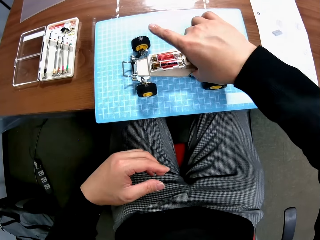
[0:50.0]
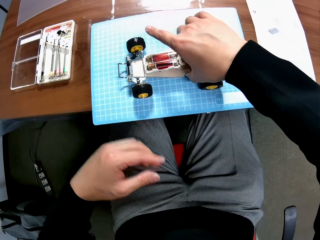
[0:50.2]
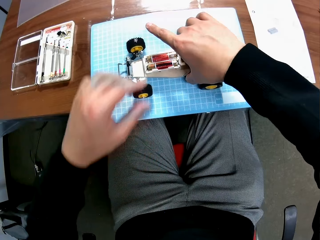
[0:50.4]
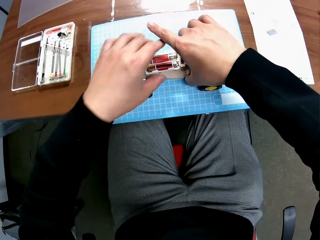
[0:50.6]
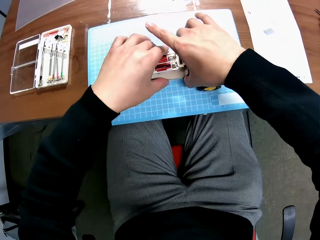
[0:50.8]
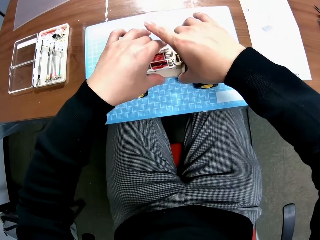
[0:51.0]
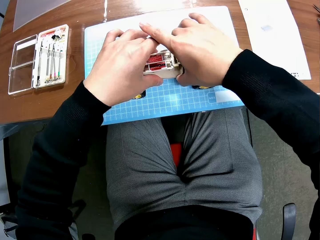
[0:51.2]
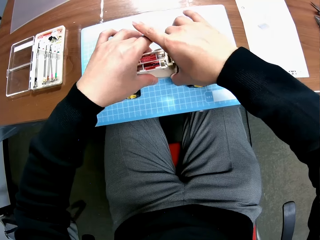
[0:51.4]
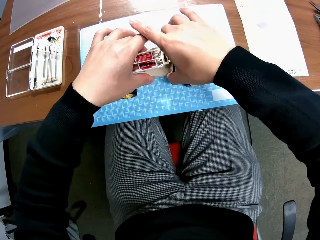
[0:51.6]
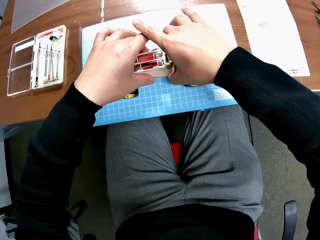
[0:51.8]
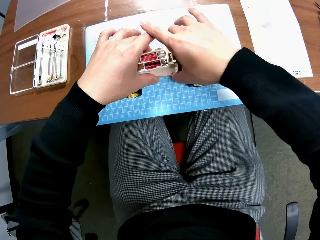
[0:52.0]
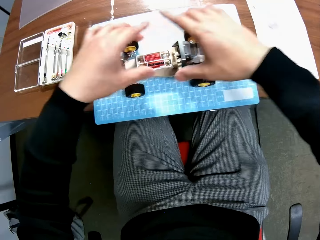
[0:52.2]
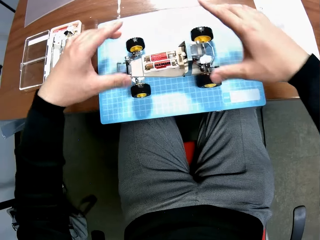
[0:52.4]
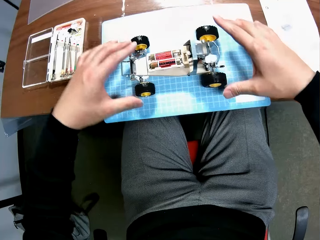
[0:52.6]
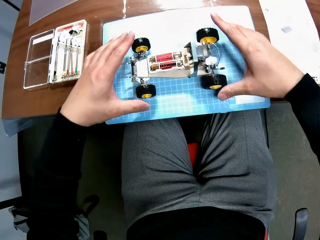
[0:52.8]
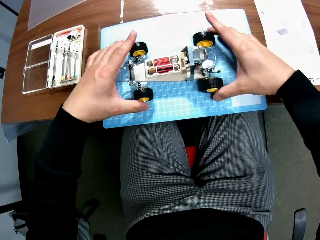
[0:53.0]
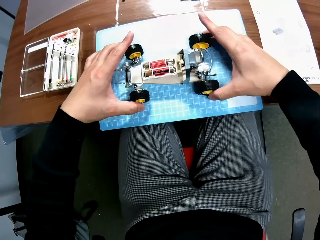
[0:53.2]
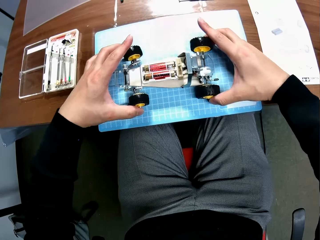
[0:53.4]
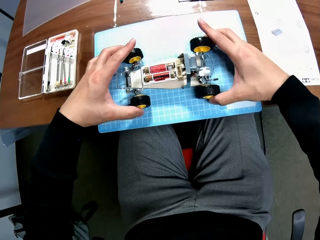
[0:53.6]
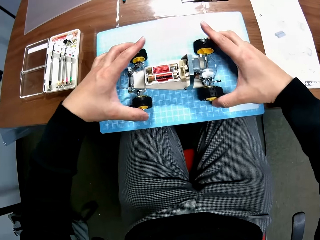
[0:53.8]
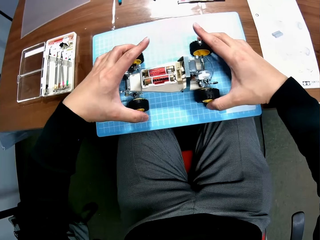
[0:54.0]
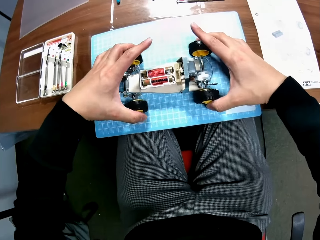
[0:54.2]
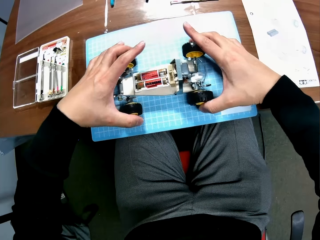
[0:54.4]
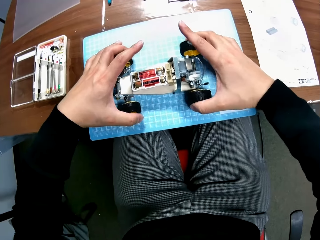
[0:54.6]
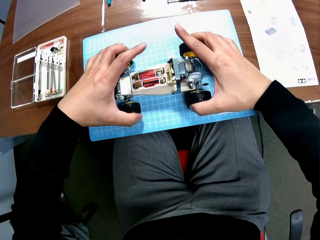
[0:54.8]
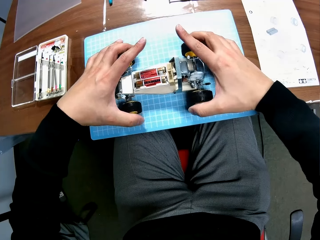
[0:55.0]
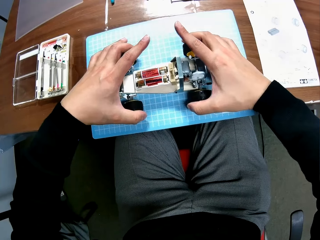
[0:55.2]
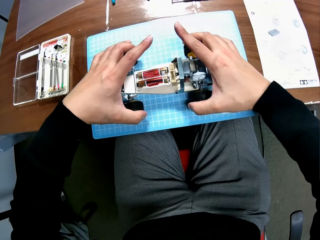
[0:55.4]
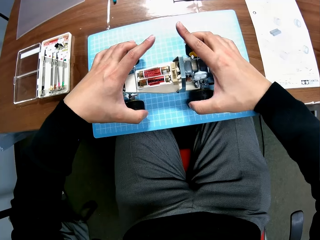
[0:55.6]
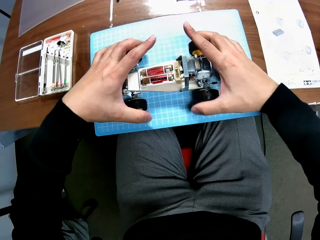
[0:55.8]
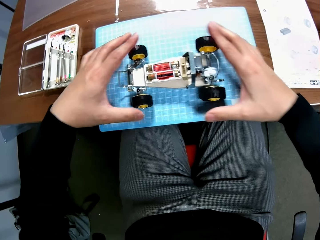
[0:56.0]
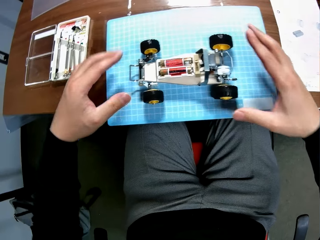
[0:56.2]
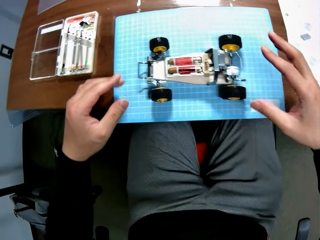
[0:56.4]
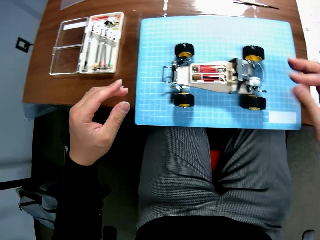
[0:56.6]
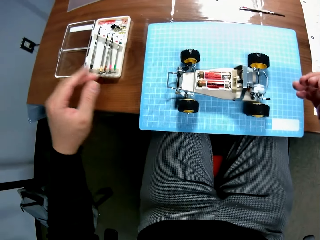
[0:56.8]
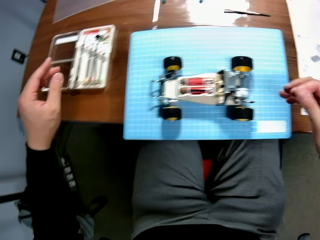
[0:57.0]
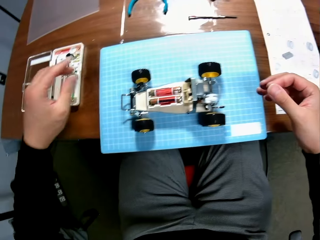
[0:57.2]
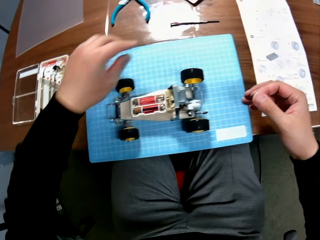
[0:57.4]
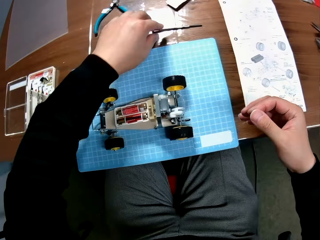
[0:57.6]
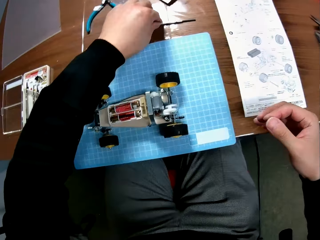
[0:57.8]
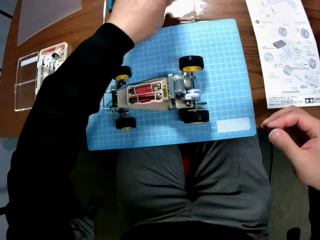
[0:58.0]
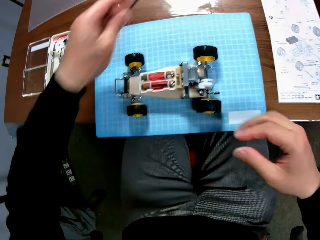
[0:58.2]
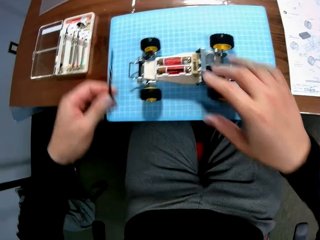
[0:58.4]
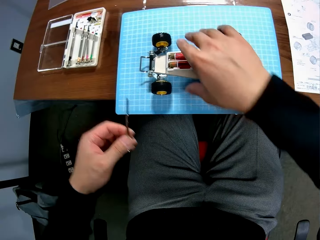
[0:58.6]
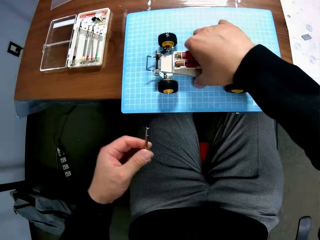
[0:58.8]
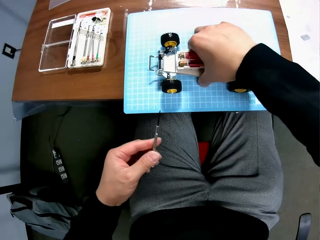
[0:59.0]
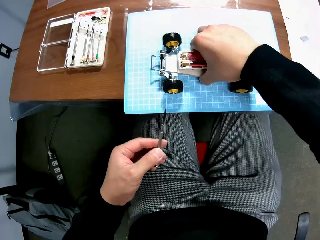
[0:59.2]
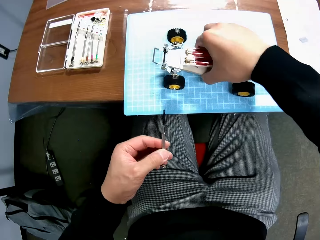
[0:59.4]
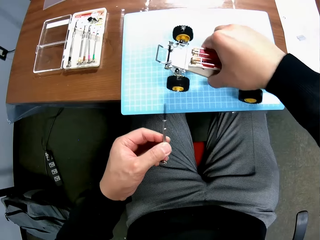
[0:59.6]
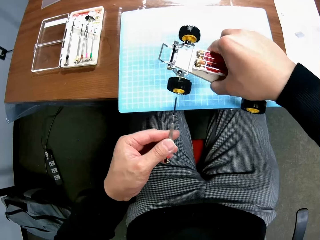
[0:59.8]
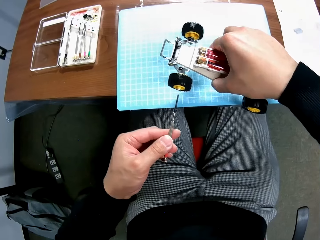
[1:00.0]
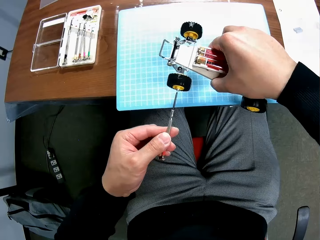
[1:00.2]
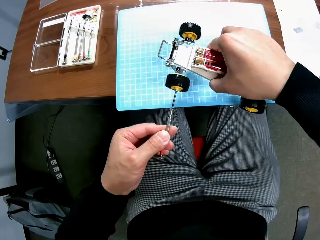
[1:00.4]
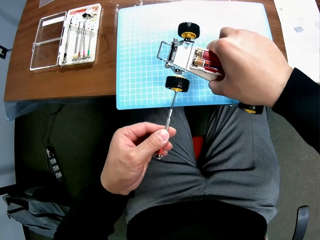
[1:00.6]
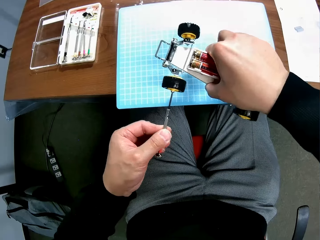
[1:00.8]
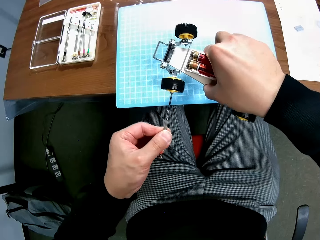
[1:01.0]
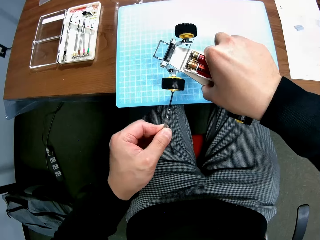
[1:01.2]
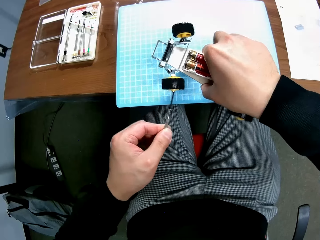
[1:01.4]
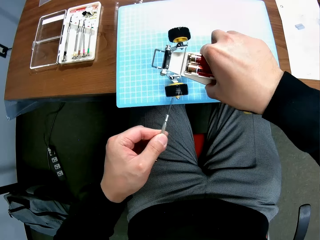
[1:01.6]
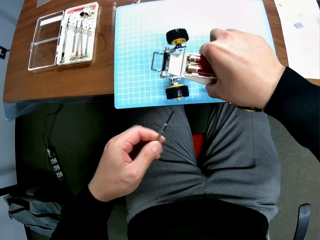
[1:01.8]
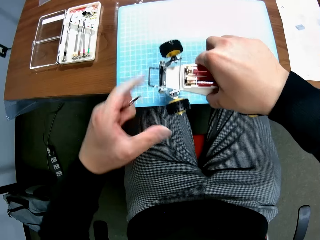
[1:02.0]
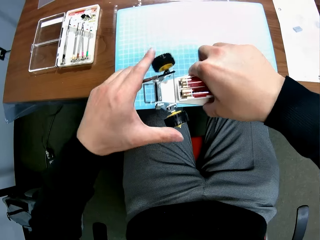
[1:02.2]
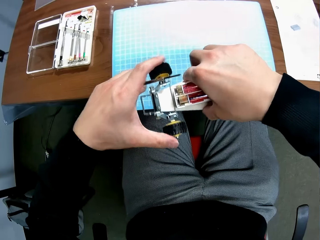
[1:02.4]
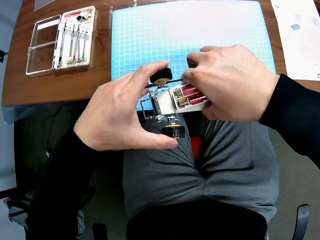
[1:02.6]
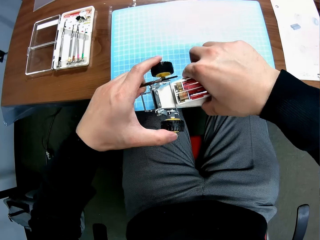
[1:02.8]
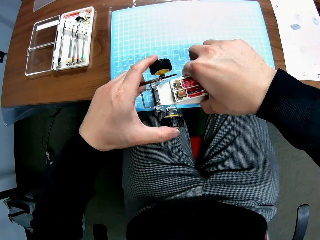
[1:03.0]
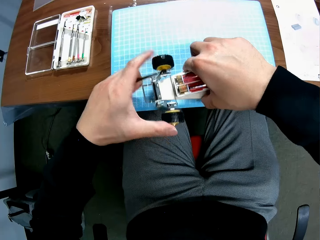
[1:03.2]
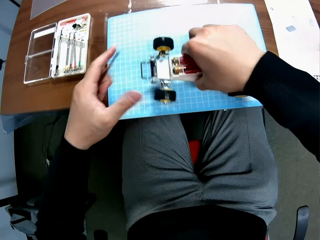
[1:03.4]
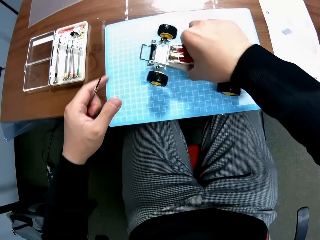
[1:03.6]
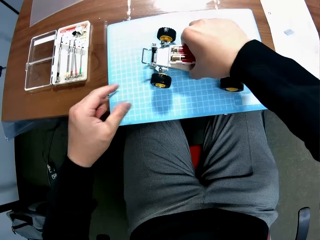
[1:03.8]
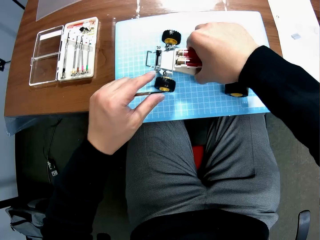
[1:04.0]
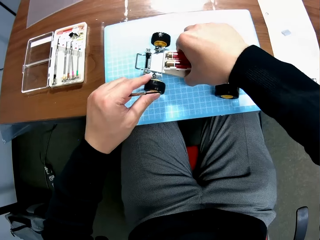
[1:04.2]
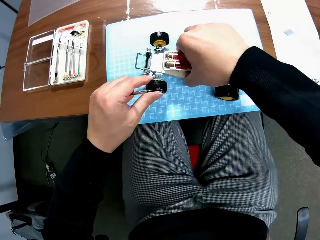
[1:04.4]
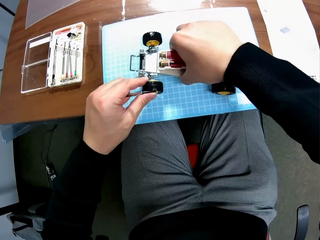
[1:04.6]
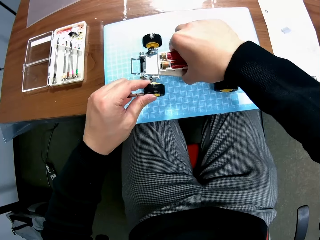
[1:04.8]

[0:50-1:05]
The camera wearer moves the rc car or toy car. They adjust the toy car. They pick up the screwdriver on the table. They lift the rc car. They fix the rc car tyre. They adjust the rc car tyres.

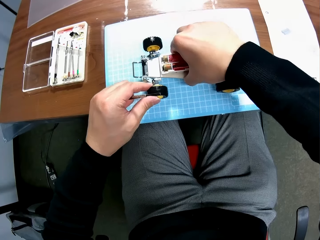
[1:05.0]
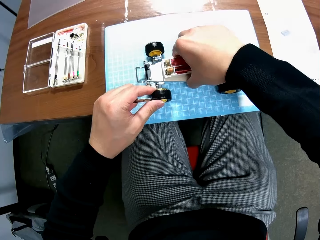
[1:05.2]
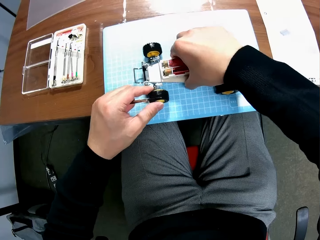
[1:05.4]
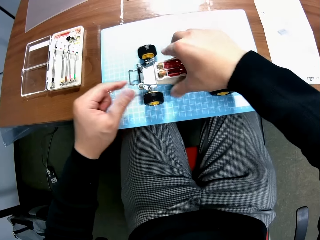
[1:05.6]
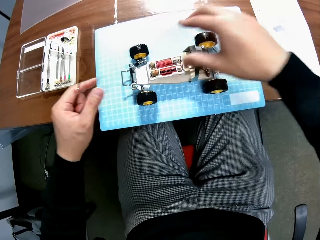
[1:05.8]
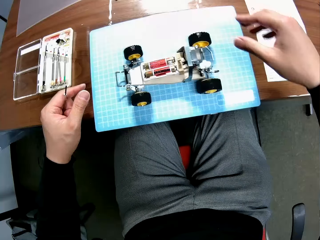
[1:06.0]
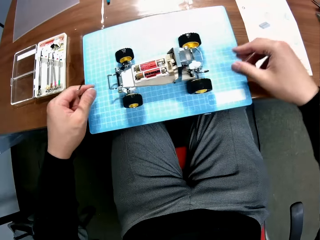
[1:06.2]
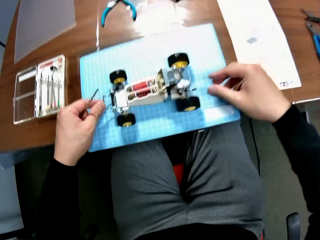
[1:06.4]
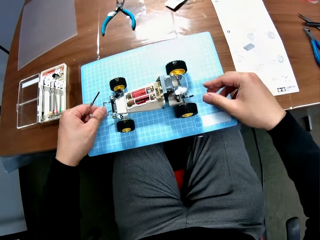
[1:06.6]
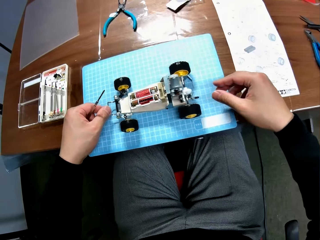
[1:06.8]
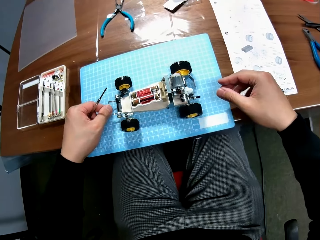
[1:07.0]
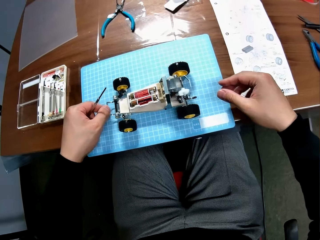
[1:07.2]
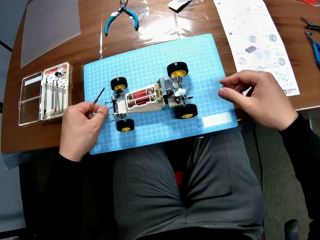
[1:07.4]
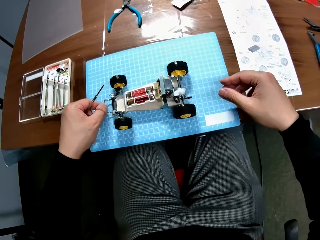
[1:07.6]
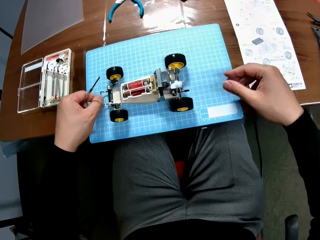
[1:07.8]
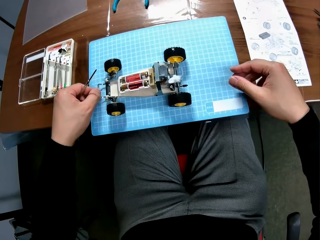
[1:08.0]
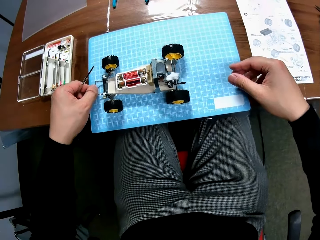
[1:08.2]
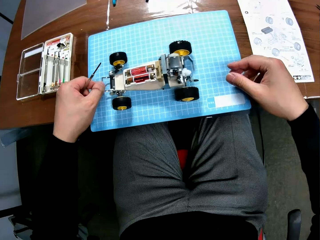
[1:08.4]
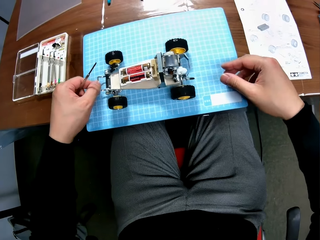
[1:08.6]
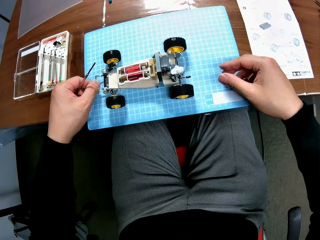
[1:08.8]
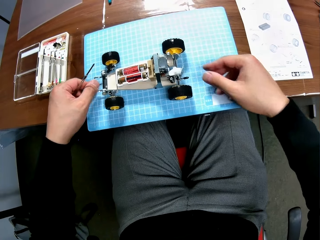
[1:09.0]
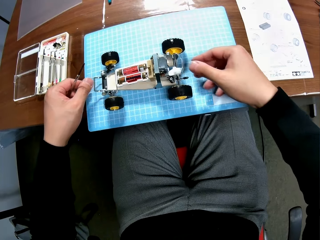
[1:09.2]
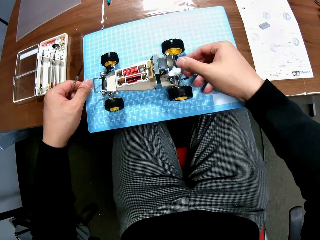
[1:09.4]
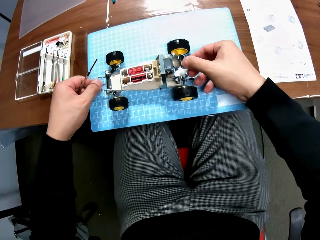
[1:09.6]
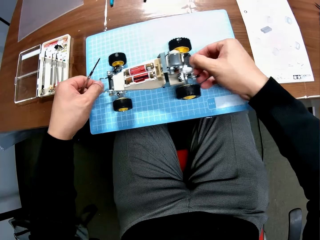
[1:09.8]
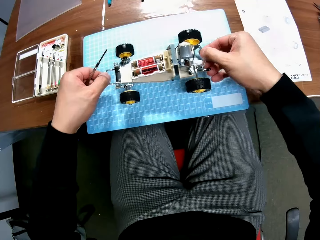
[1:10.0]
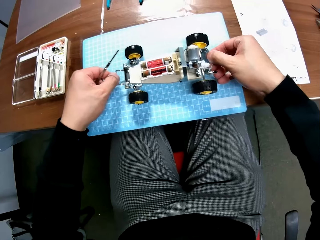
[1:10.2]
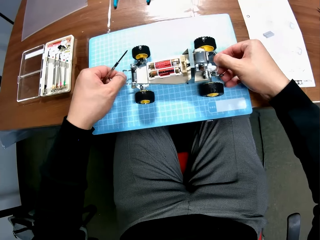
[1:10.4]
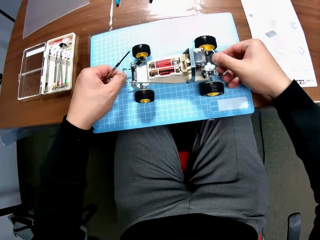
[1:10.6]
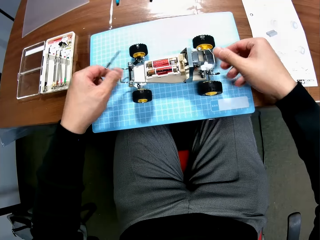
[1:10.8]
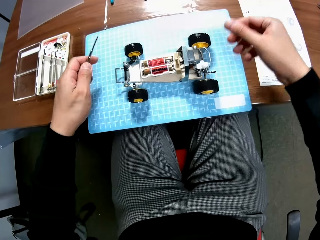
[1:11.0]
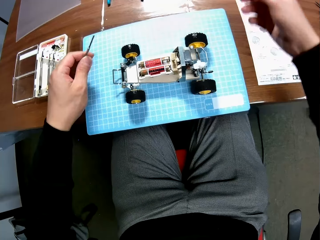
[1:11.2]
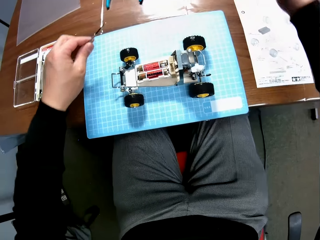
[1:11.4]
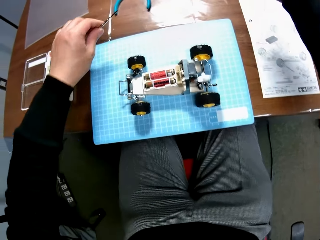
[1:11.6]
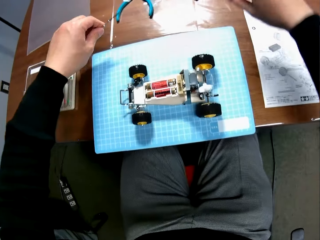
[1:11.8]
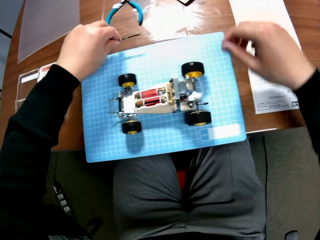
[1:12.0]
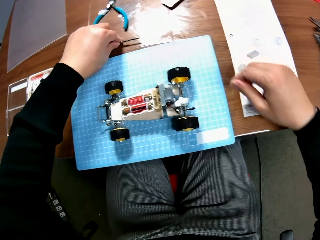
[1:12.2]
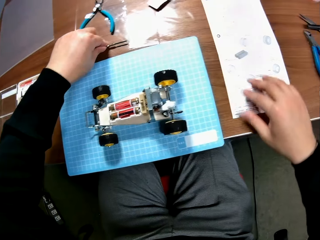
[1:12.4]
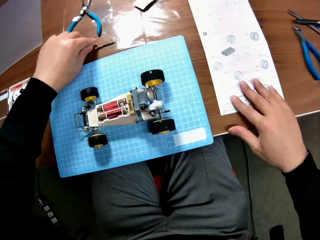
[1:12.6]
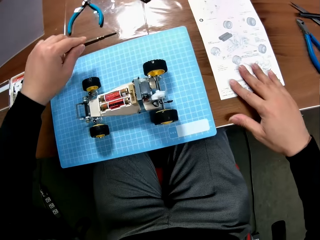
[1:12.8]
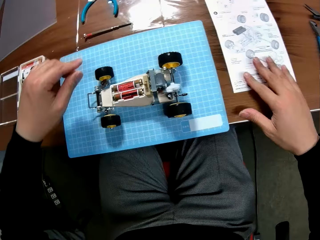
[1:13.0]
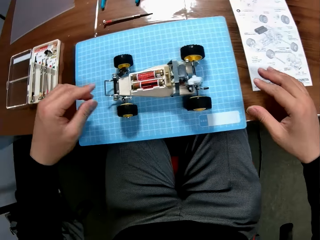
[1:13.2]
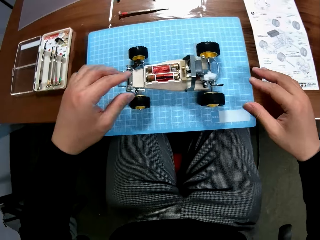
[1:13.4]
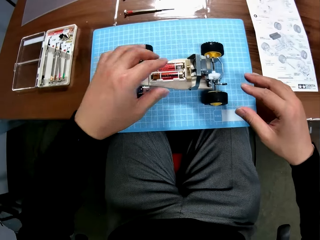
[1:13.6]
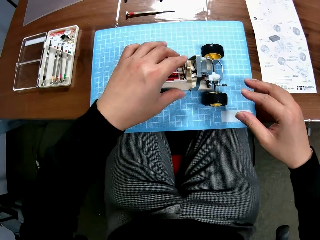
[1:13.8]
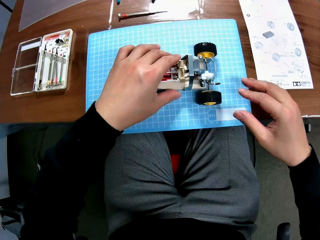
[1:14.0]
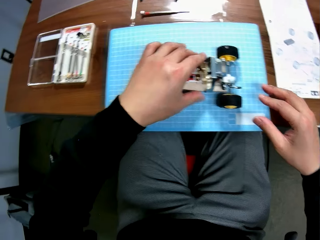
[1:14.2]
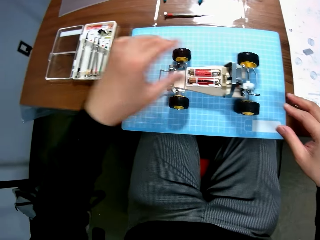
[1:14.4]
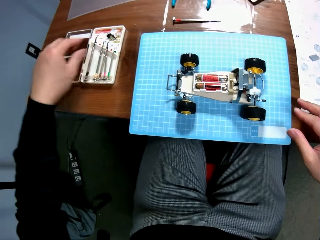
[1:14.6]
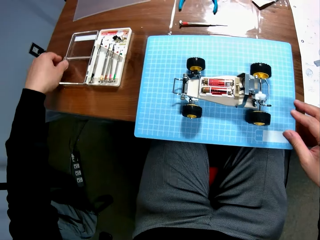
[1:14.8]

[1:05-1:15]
The camera wearer places the rc car on the cutting mat. They move the rc car to and fro. They place the screwdriver on the table.
